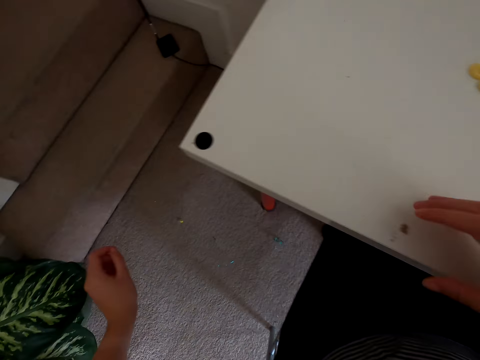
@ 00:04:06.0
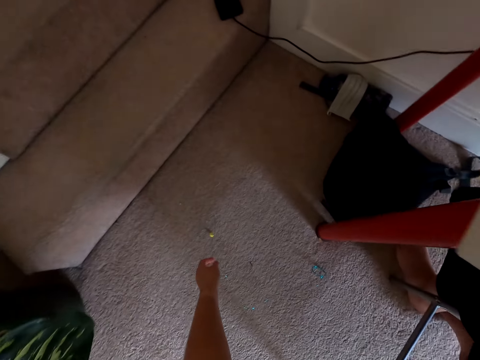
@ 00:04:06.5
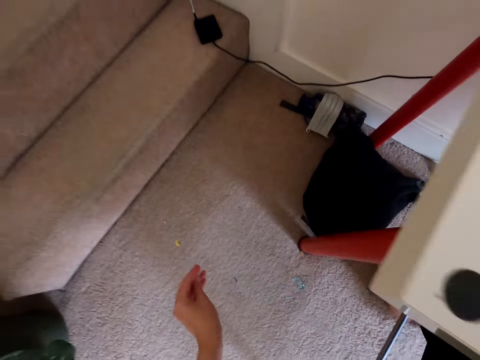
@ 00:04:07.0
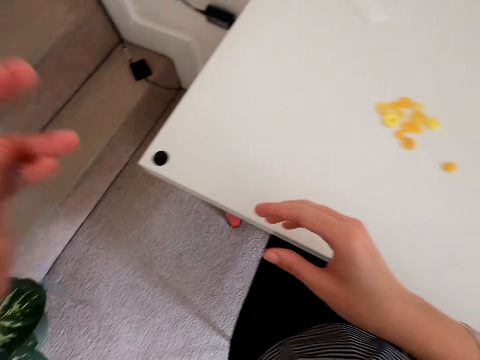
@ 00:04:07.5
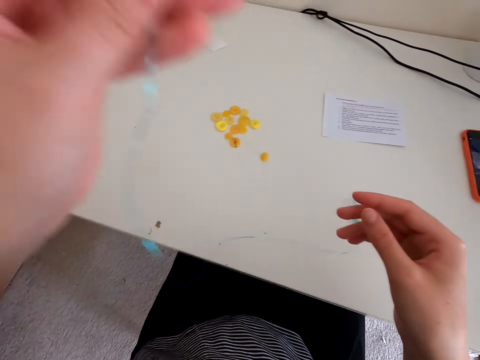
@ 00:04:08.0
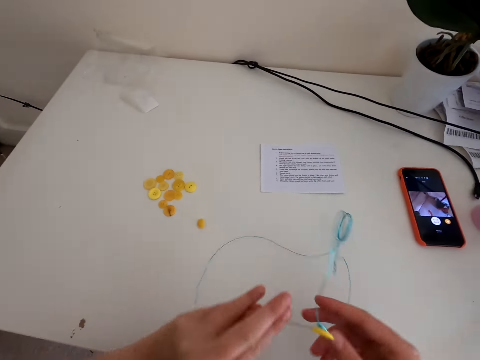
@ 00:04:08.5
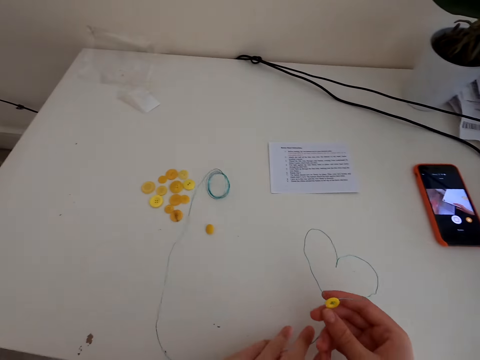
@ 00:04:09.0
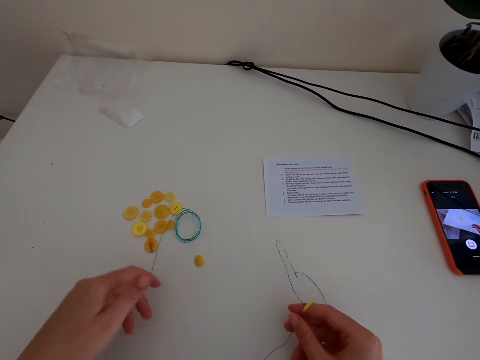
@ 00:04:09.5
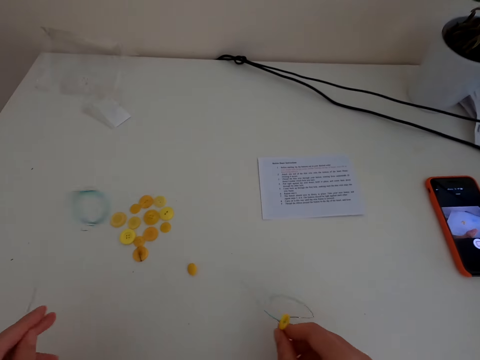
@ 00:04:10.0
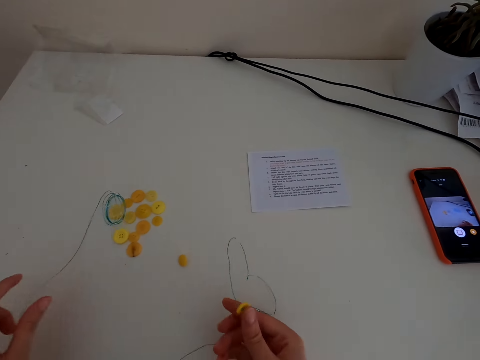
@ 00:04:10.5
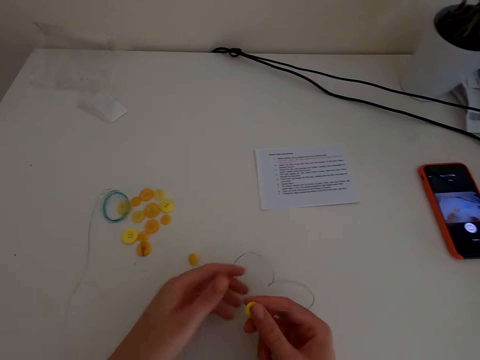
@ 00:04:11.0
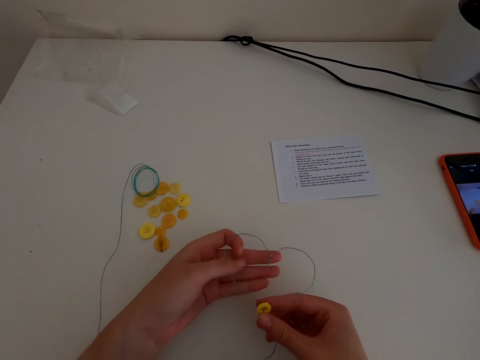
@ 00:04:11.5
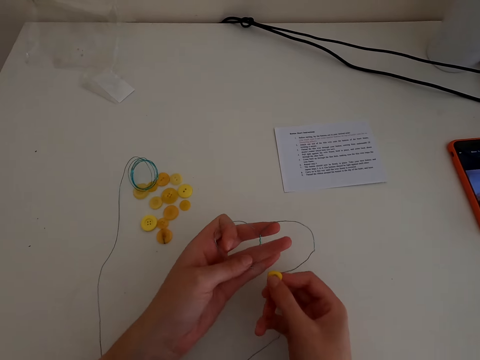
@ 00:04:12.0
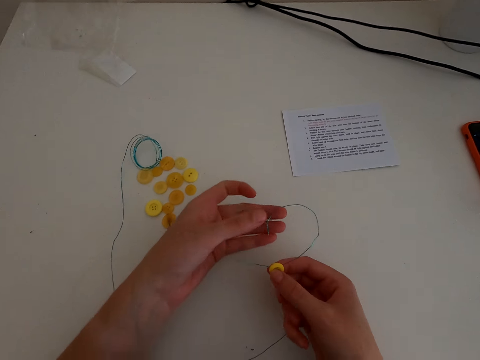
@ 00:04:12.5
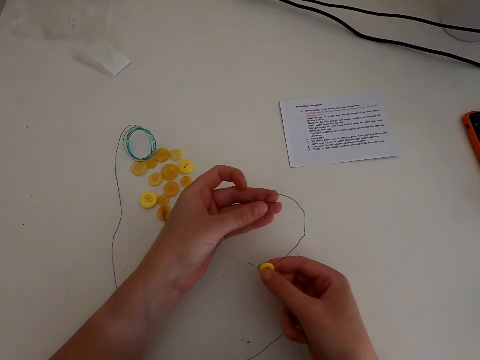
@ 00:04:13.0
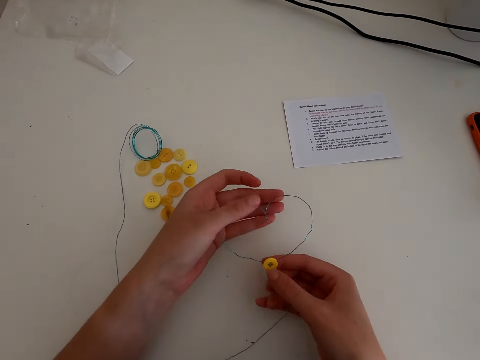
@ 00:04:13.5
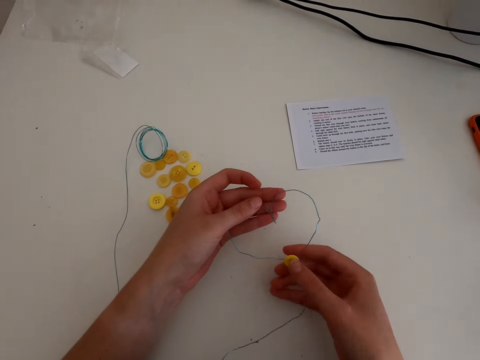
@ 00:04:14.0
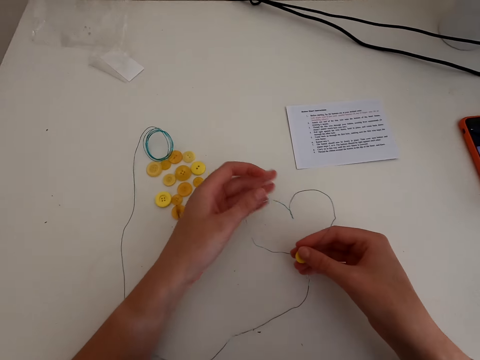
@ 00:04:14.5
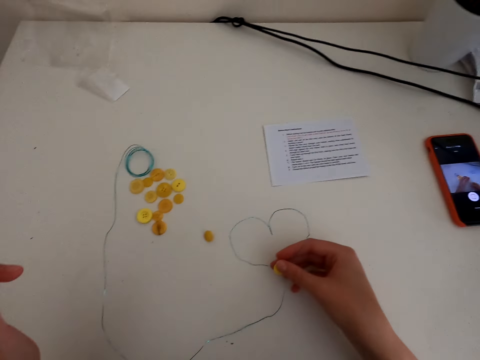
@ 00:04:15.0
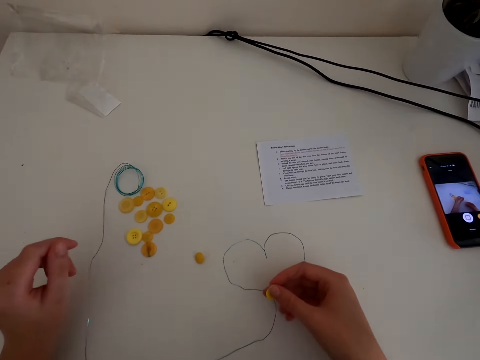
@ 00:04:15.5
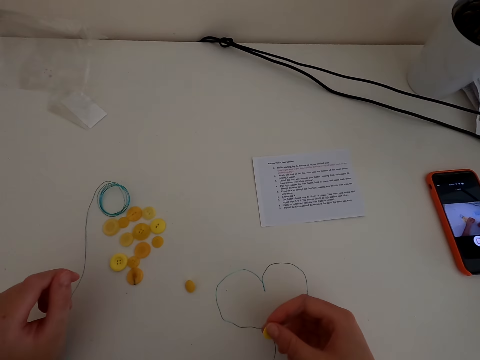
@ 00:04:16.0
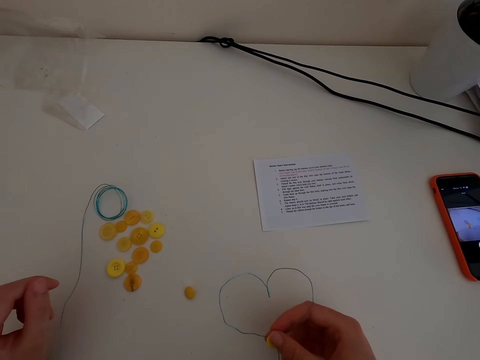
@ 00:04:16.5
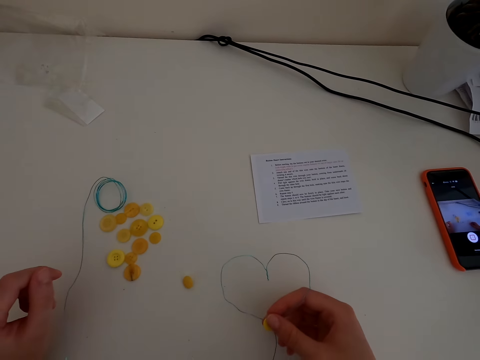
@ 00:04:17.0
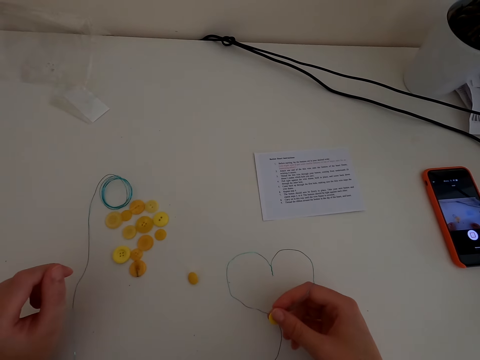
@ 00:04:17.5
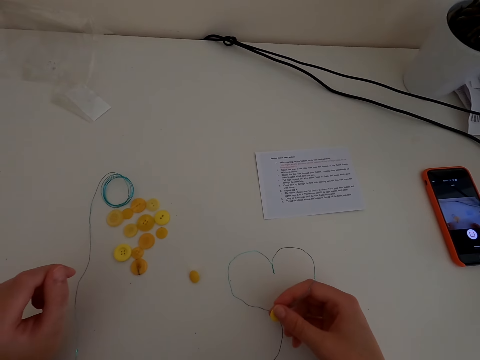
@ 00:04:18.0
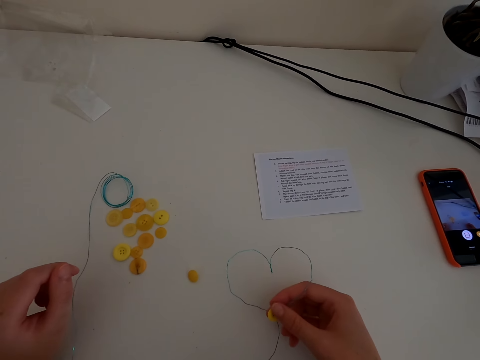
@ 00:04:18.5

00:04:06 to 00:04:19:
The camera wearer picks up the thread from the floor. They put the thread on the table. They touch the thread.

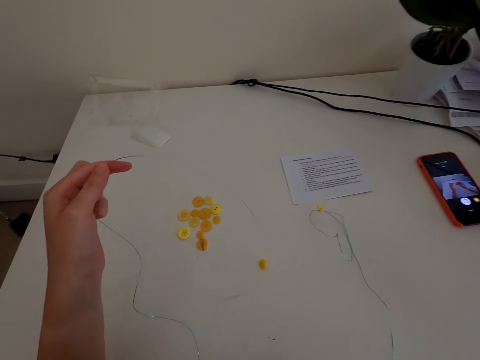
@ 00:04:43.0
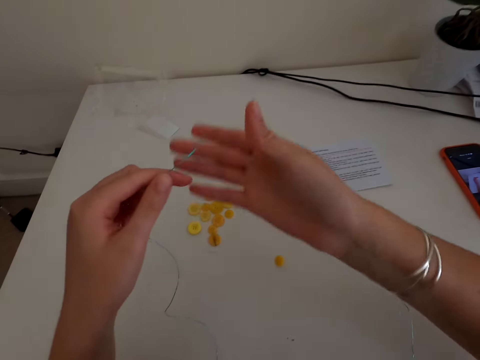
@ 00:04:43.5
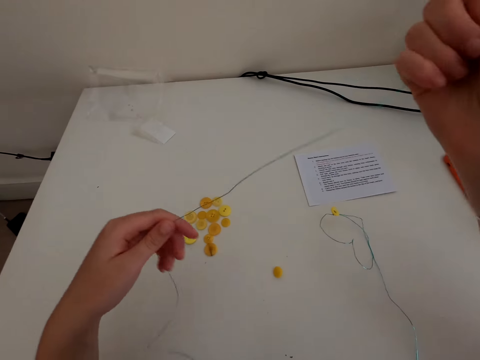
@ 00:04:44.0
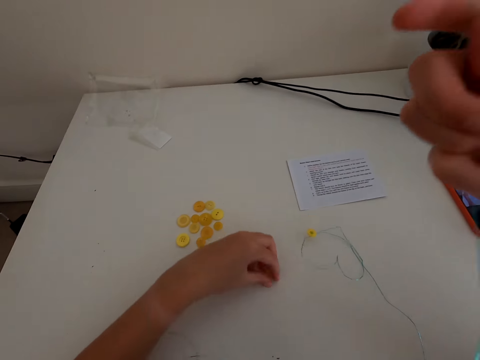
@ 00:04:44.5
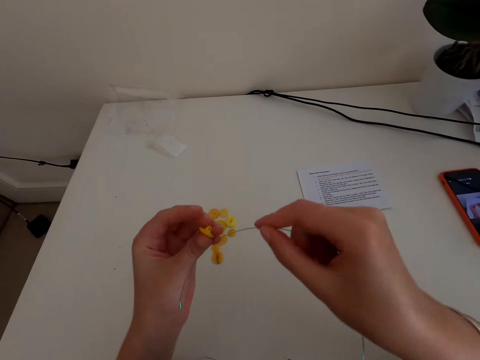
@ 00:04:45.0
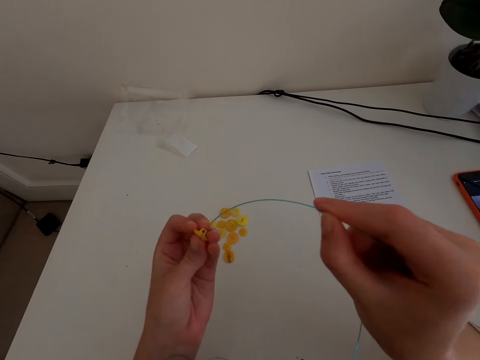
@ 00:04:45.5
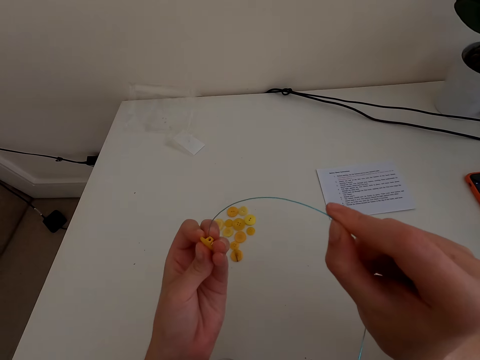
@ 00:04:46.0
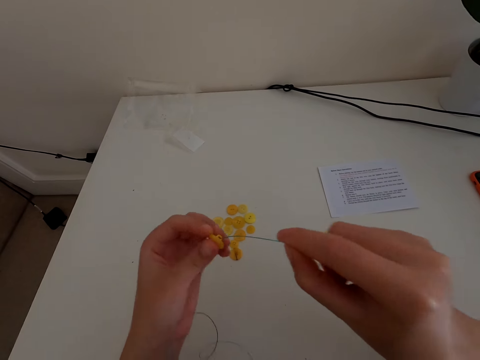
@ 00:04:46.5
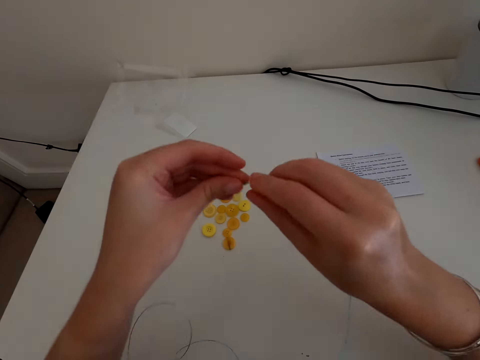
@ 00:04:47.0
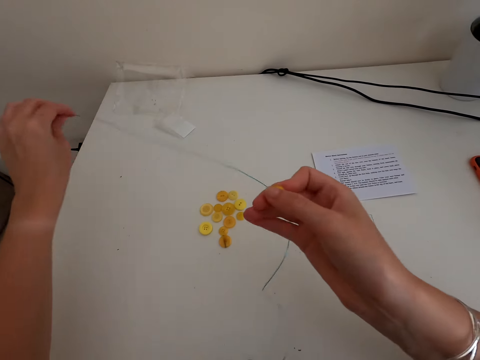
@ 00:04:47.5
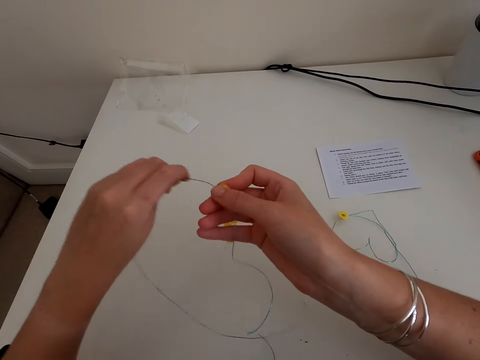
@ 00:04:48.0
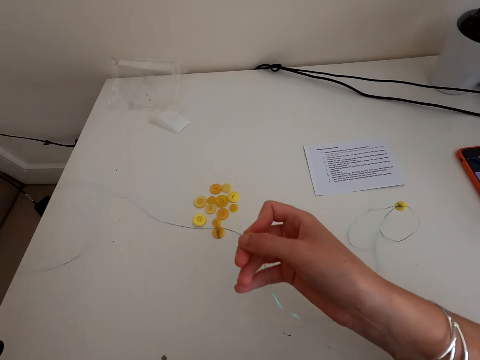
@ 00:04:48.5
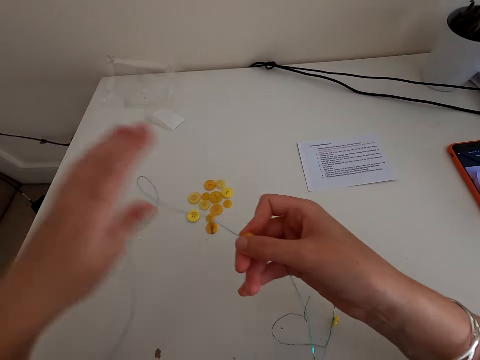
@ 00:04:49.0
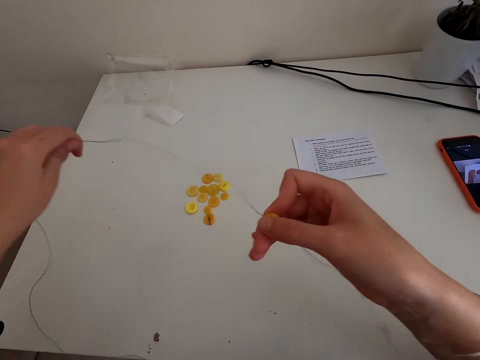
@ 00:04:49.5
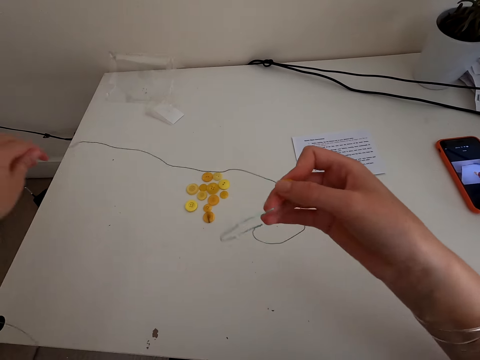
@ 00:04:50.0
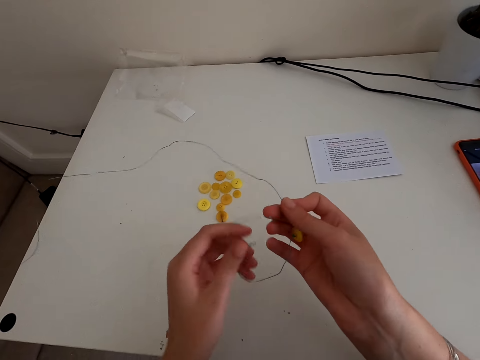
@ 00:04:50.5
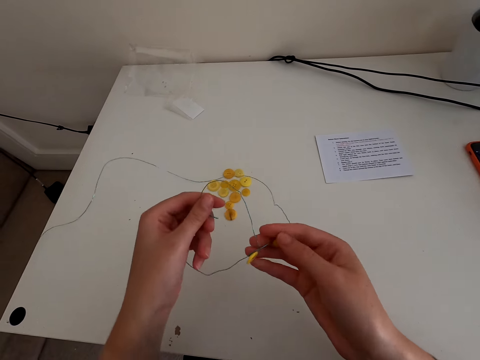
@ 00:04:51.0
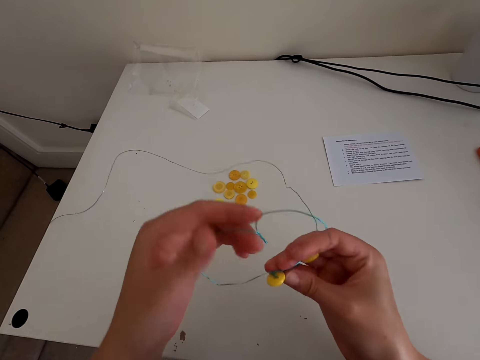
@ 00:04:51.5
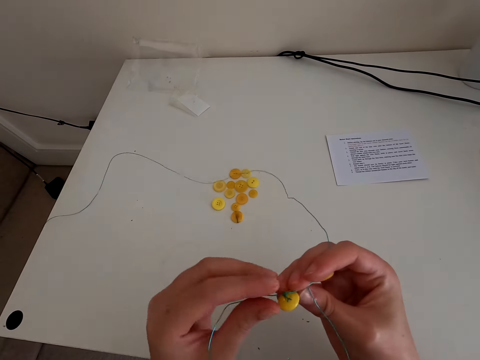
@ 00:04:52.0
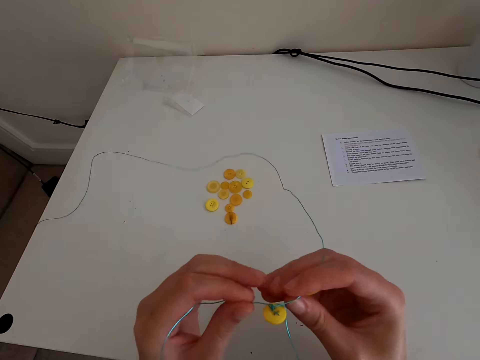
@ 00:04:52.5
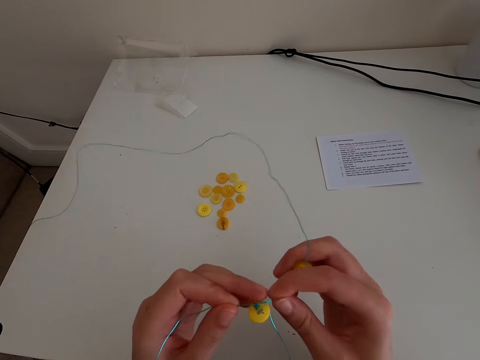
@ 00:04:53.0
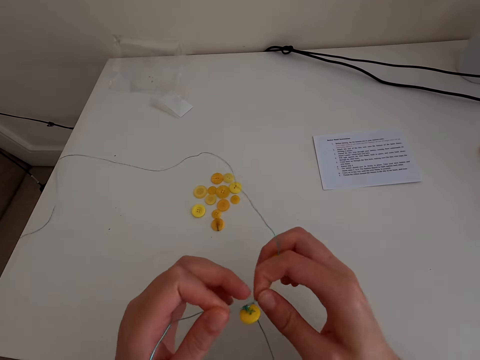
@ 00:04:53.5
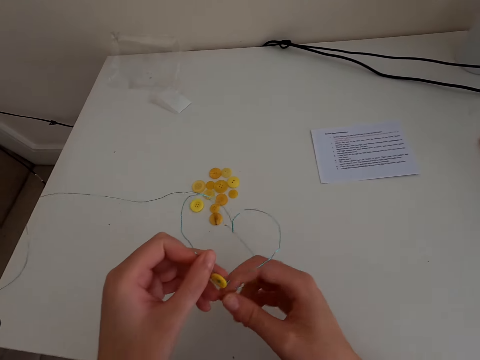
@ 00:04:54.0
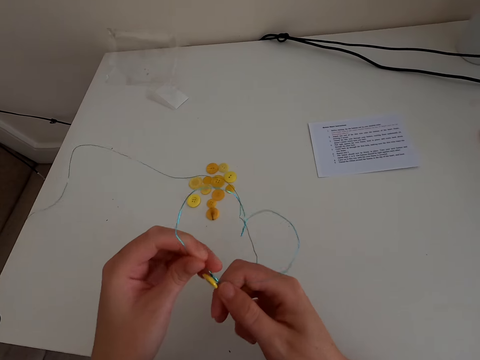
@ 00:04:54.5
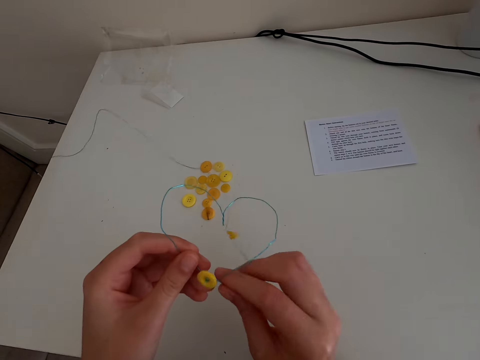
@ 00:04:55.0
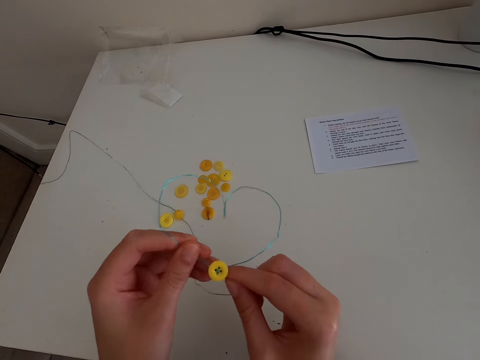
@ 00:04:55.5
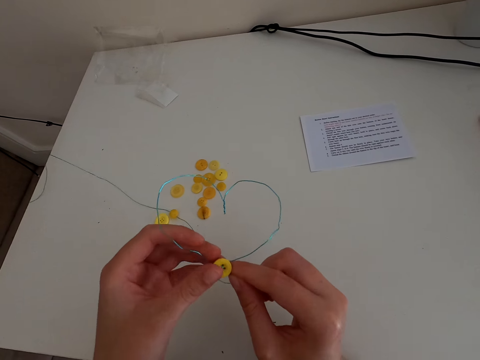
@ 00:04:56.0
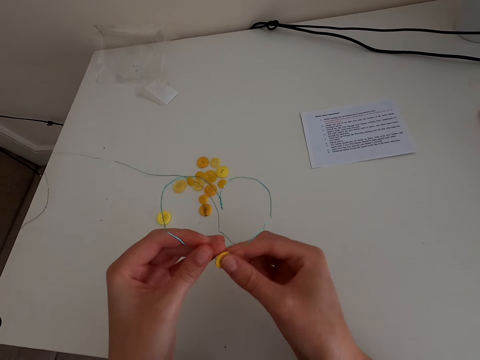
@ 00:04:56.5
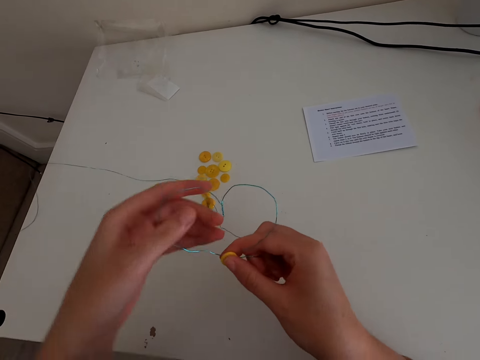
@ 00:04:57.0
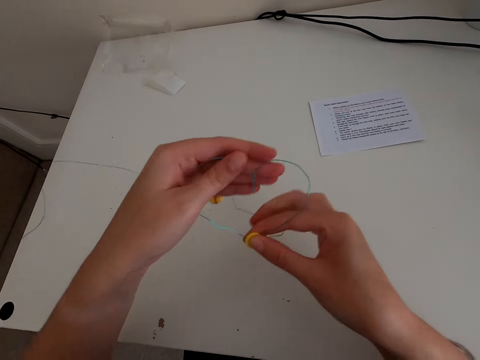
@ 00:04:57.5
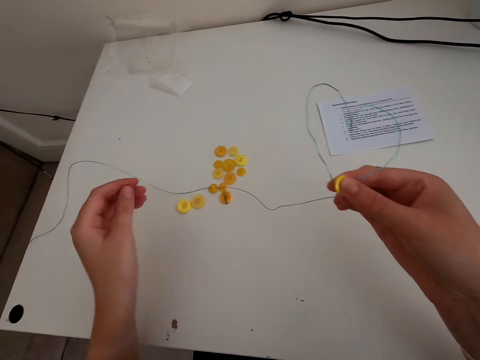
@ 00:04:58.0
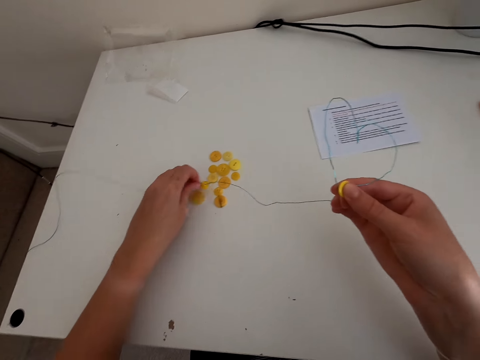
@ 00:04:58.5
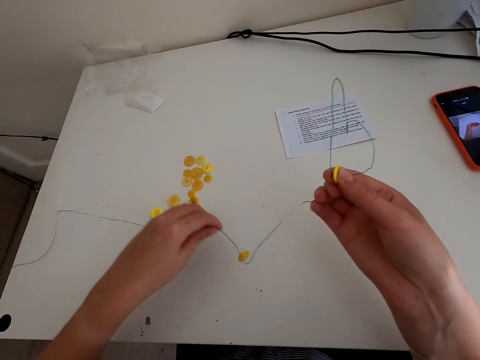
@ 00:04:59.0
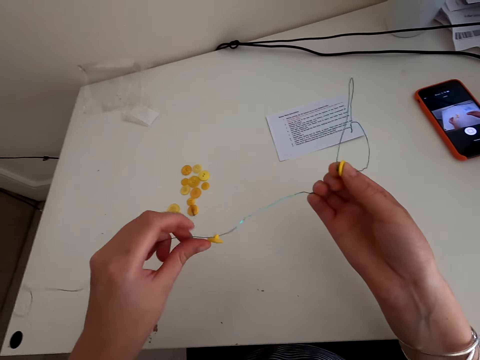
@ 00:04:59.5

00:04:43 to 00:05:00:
The camera wearer picks up a button. They put the button in the thread.
